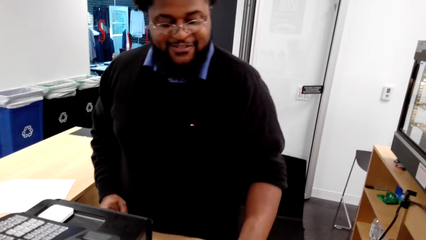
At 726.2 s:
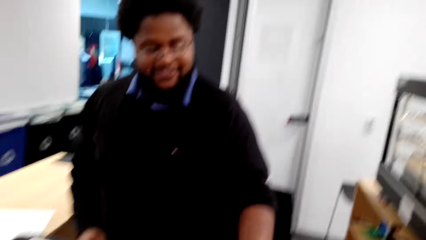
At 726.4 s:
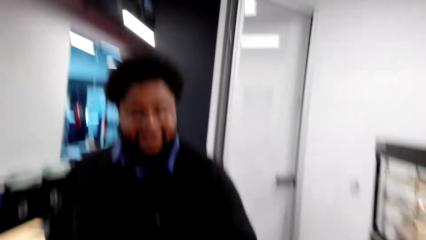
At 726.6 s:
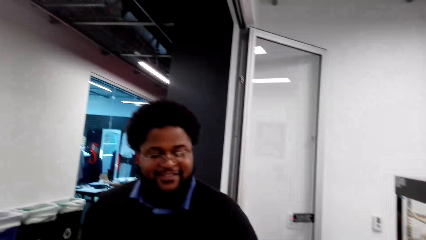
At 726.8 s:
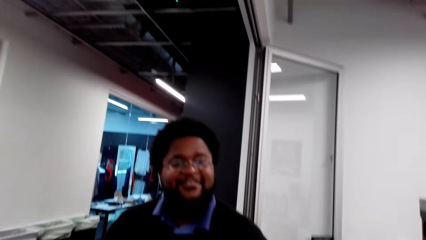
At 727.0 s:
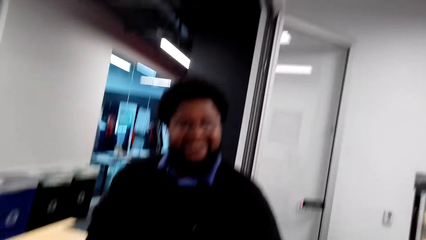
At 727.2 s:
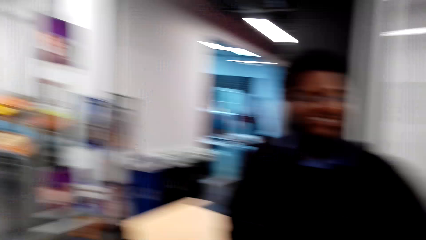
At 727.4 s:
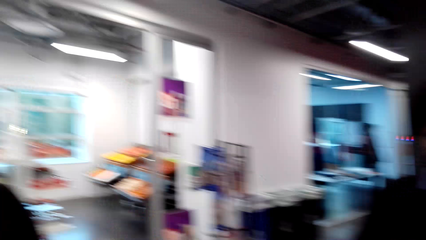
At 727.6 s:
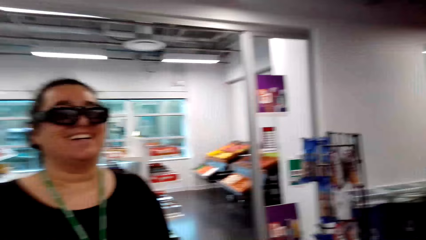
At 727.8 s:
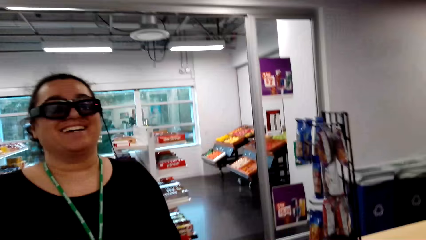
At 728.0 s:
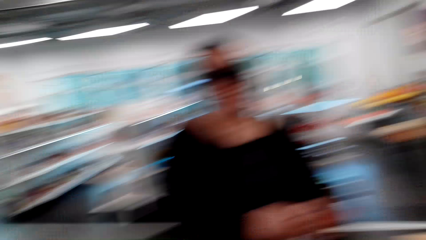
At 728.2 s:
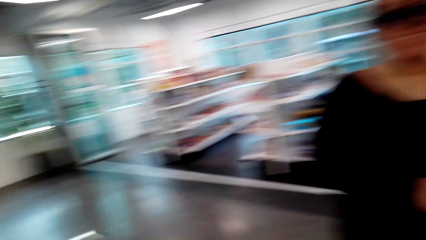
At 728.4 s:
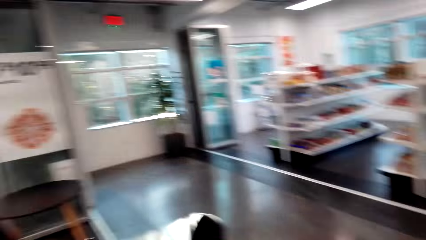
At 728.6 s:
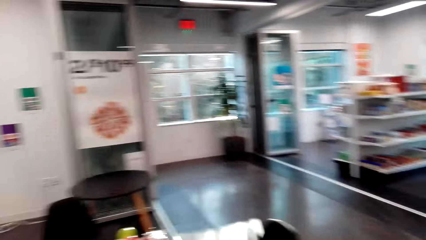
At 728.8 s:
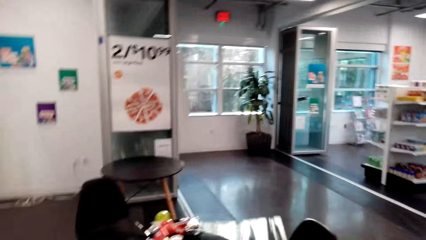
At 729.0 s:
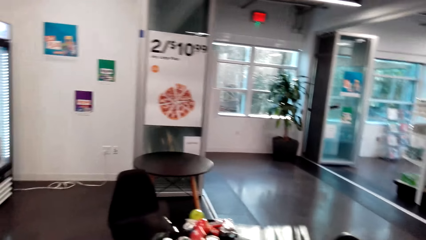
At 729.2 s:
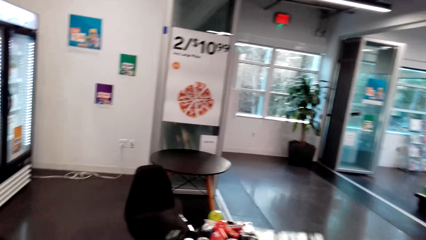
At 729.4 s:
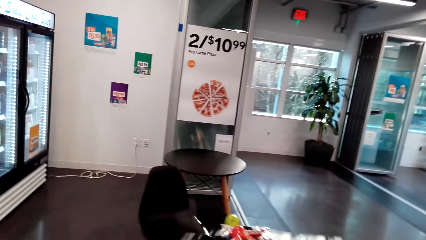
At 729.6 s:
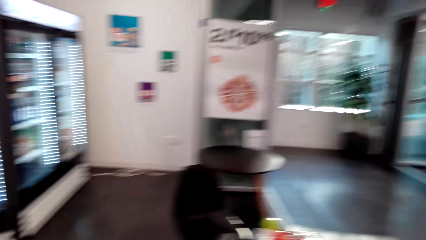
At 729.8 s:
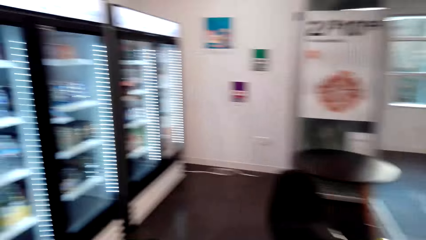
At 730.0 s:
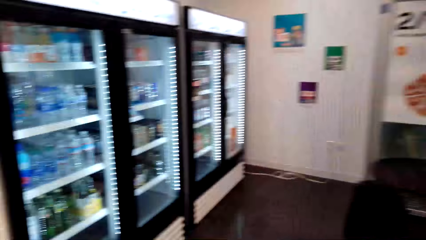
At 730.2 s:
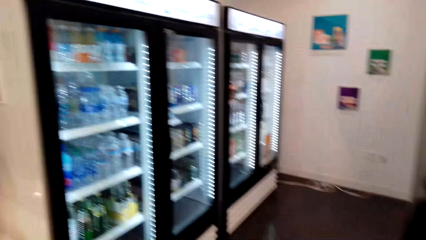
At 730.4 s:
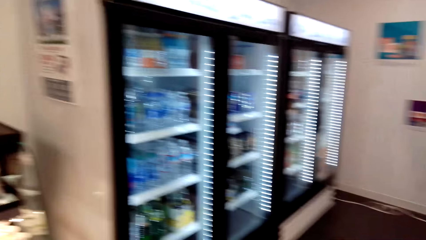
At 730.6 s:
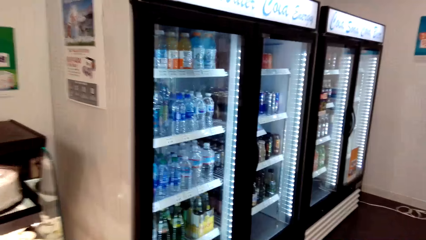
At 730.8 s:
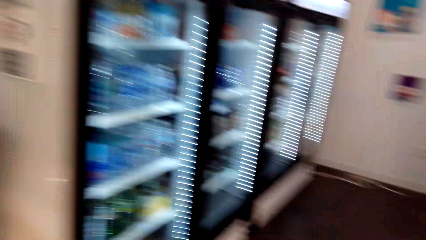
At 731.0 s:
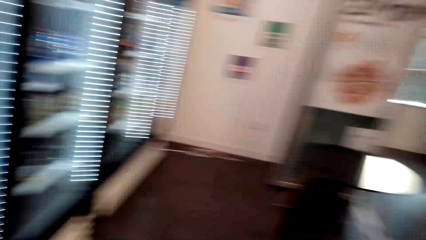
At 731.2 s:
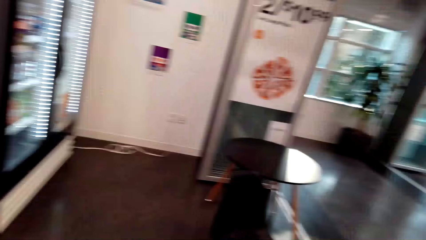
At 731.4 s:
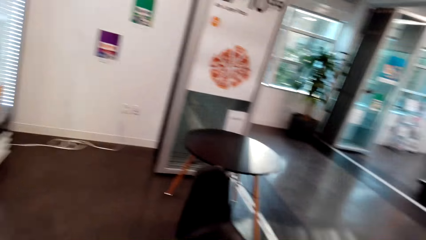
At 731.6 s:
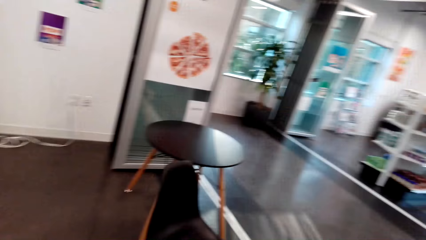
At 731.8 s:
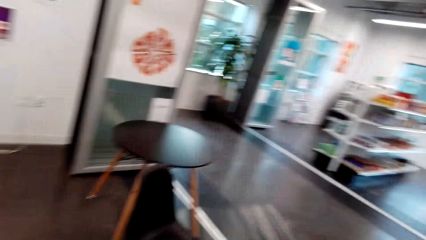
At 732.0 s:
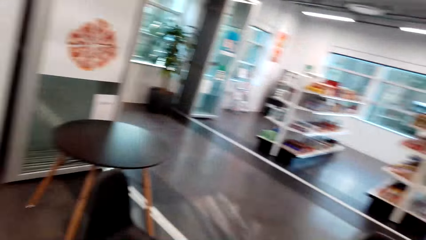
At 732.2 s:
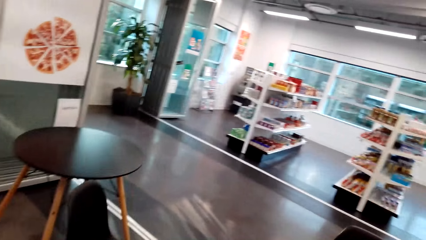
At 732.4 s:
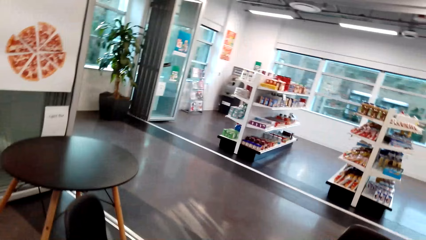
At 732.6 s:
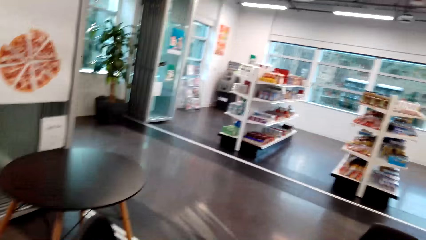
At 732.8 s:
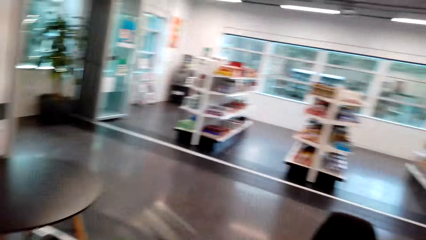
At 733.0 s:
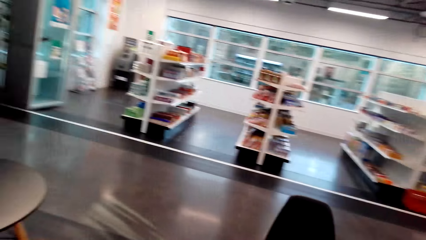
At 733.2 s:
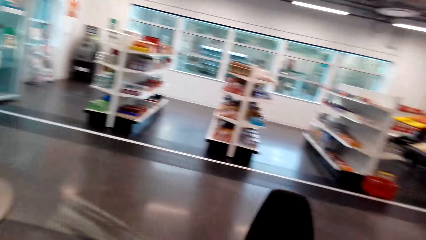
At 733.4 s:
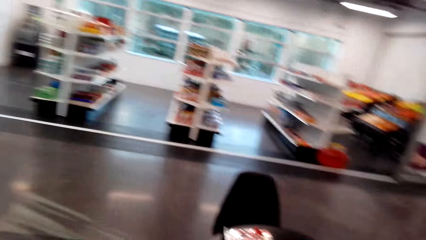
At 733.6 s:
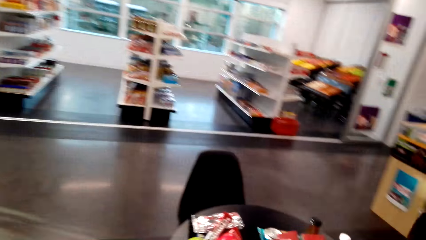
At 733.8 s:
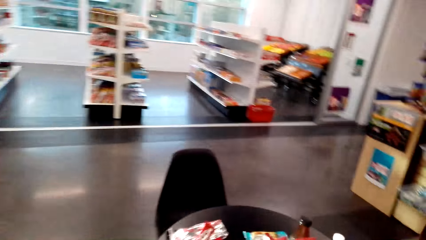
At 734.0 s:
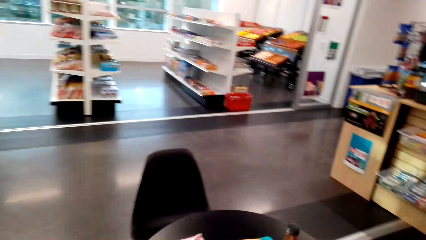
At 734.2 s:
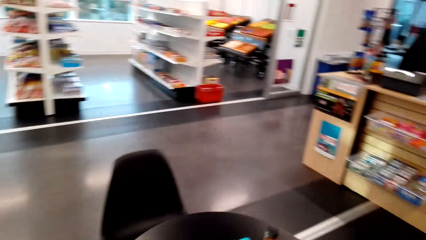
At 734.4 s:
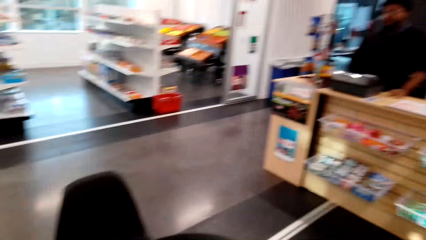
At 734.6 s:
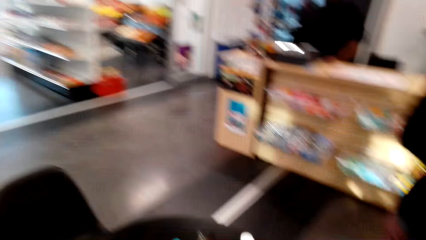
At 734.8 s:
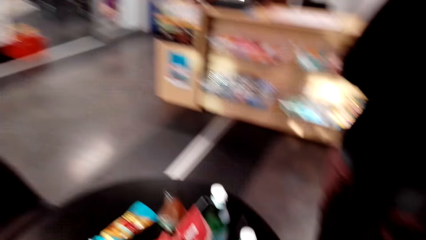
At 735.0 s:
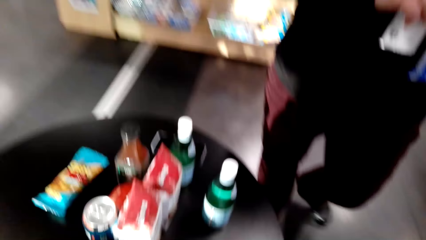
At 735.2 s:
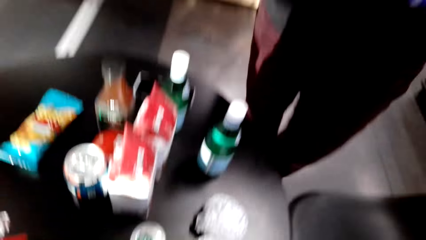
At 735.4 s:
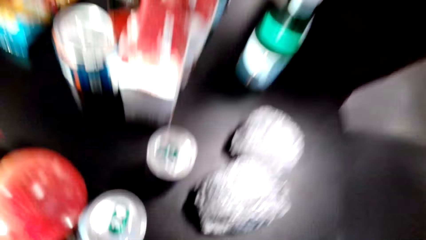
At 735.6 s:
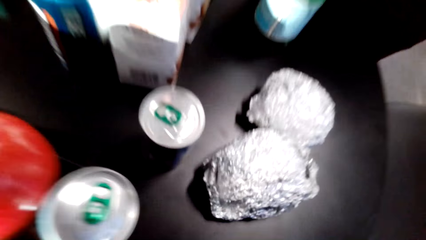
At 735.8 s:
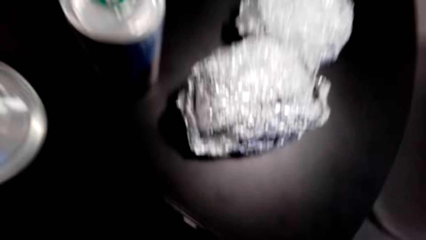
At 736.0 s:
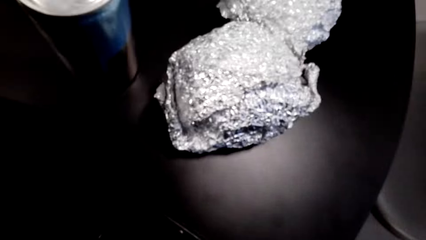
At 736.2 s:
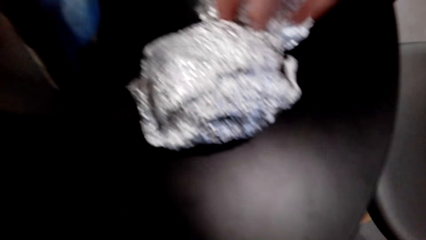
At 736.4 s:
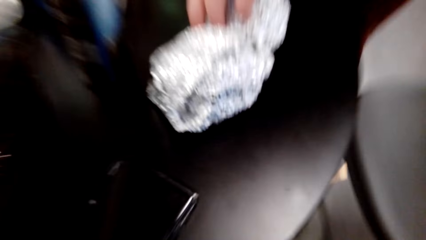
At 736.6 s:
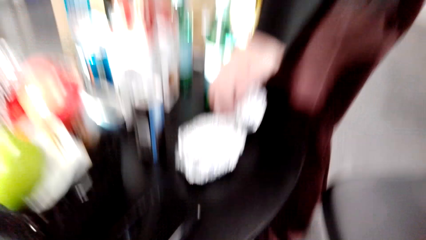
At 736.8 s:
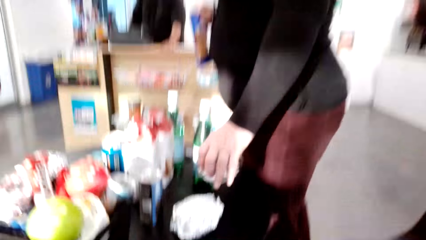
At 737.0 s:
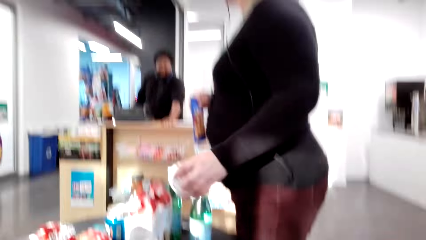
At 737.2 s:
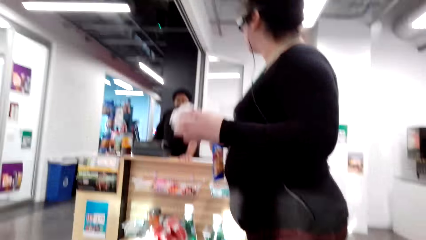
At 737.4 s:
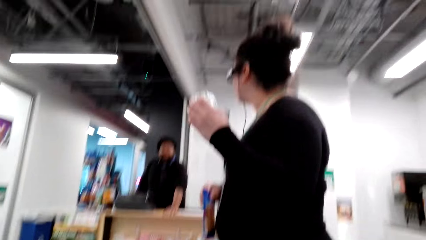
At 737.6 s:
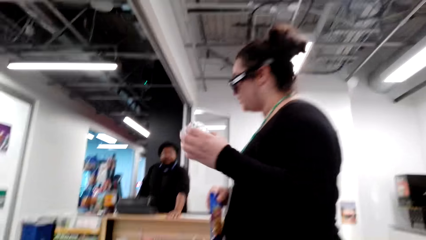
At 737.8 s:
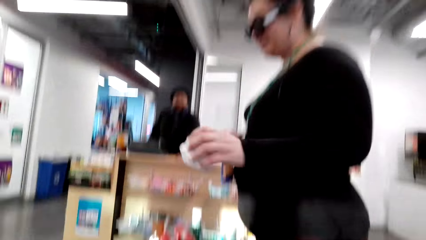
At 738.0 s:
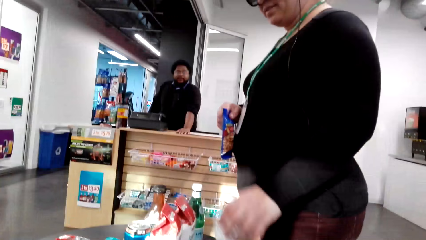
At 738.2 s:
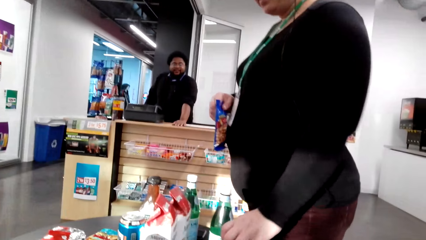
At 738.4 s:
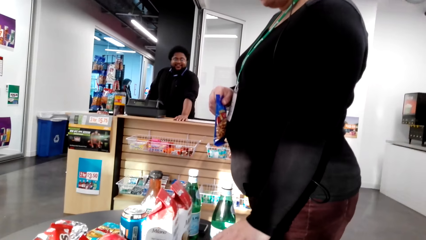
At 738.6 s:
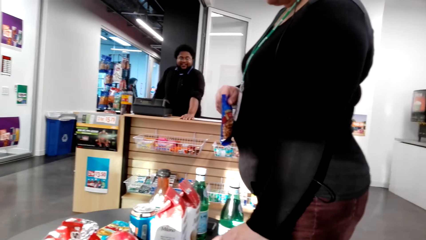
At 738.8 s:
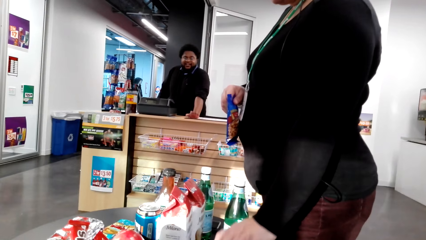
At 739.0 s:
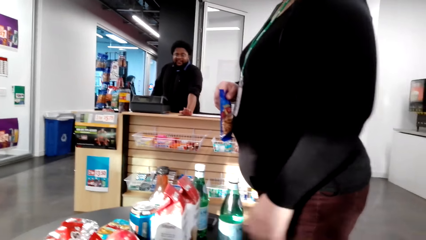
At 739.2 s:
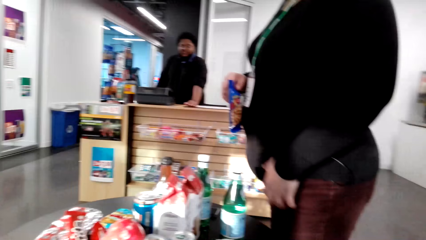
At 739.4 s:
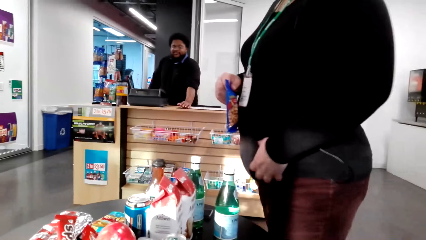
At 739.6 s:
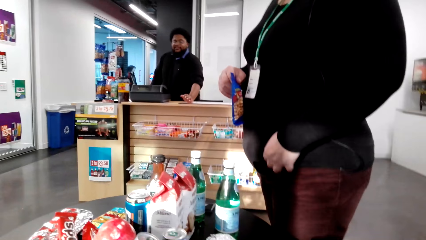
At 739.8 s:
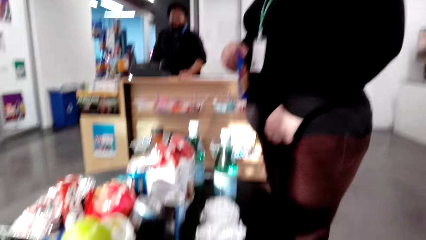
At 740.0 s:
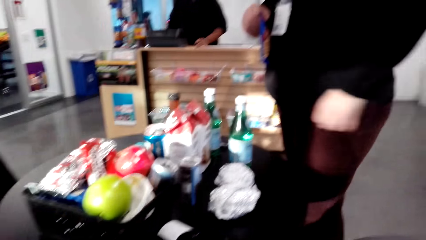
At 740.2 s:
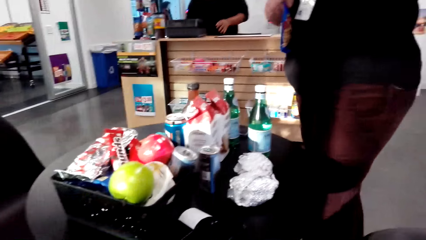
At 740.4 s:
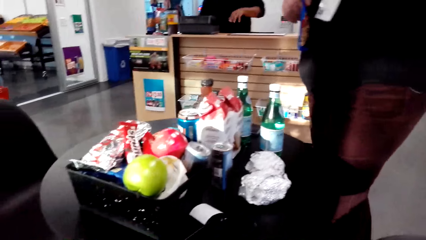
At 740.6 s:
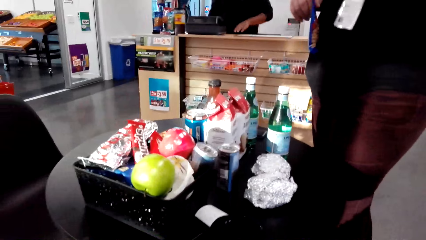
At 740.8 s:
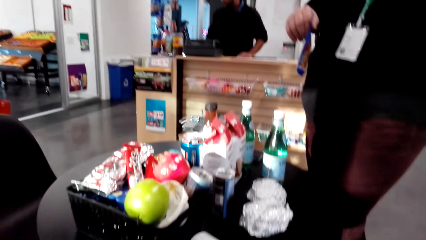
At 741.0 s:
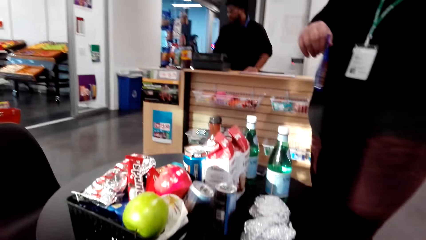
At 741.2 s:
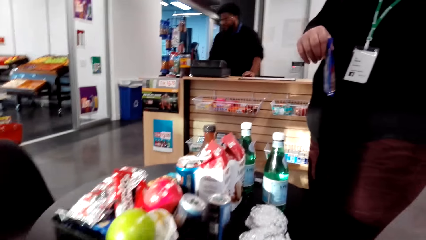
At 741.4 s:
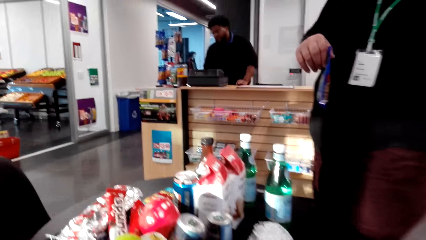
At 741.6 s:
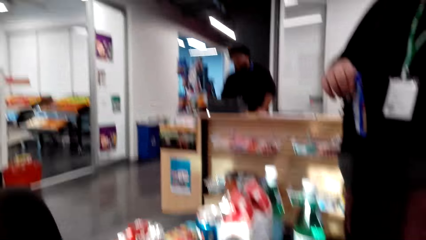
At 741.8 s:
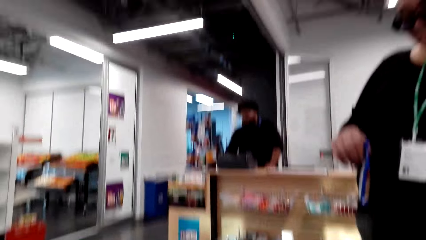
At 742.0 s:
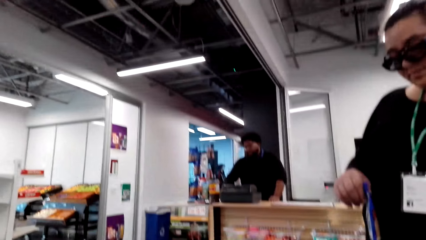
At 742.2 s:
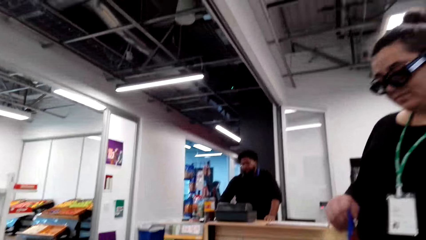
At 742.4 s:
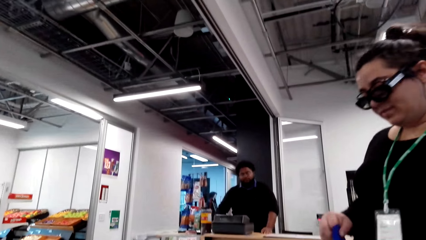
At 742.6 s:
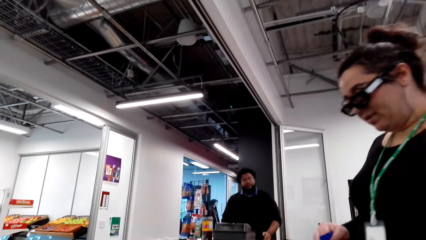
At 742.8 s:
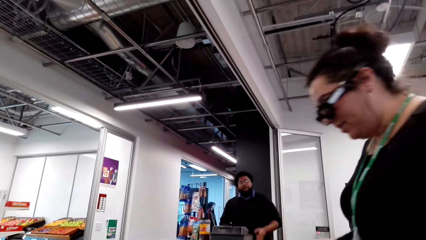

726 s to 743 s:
The camera wearer looks around the shop, walks around the shop, and sits on the chair. A woman picks up the foil on the table. Another woman places the foil on the table. A cashier interacts with the first woman. The camera wearer looks around.
